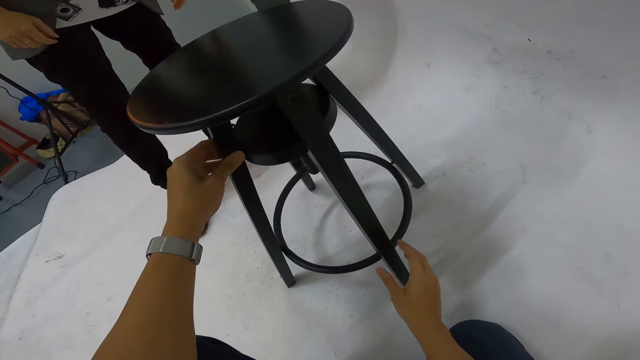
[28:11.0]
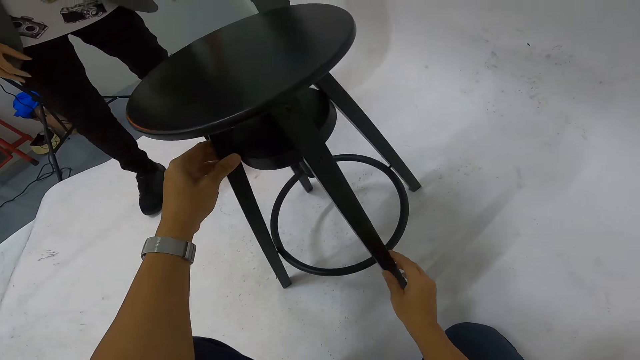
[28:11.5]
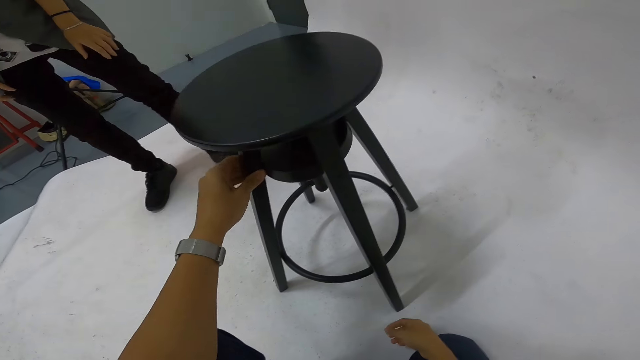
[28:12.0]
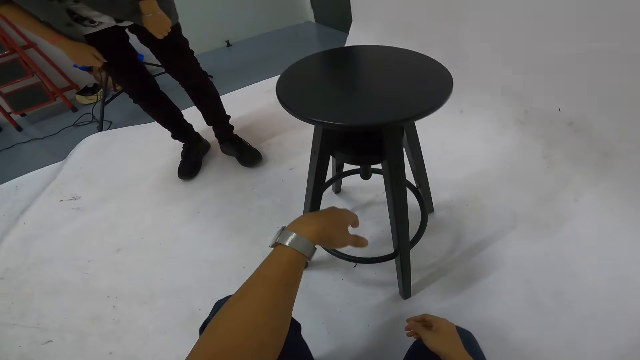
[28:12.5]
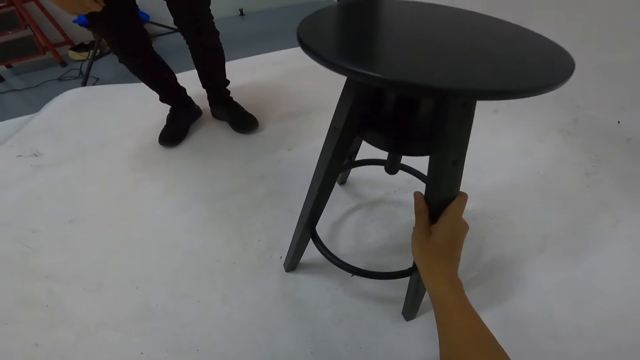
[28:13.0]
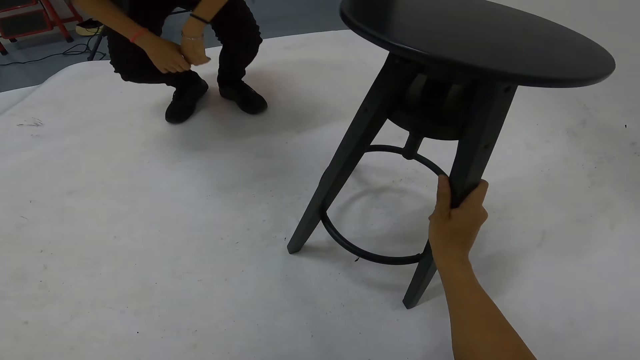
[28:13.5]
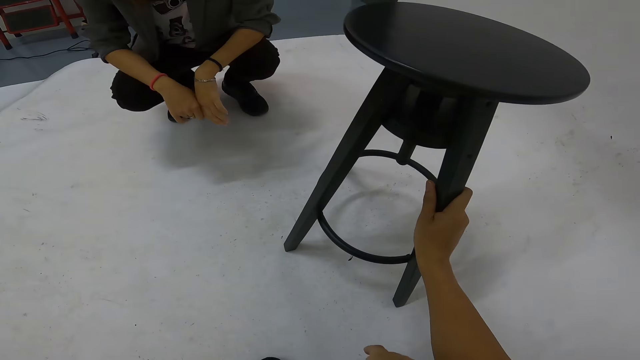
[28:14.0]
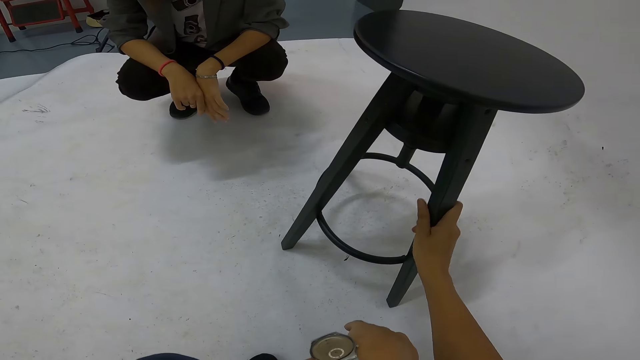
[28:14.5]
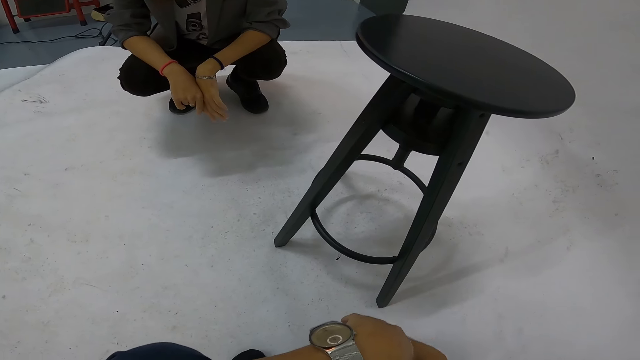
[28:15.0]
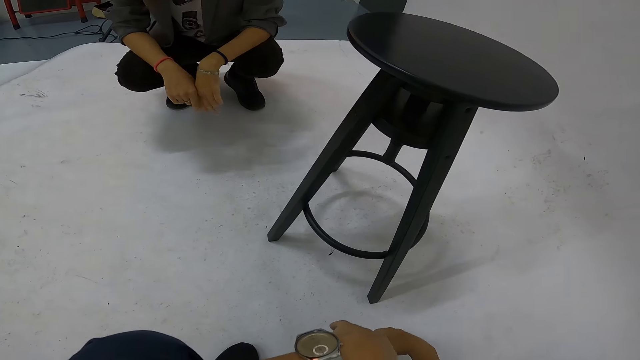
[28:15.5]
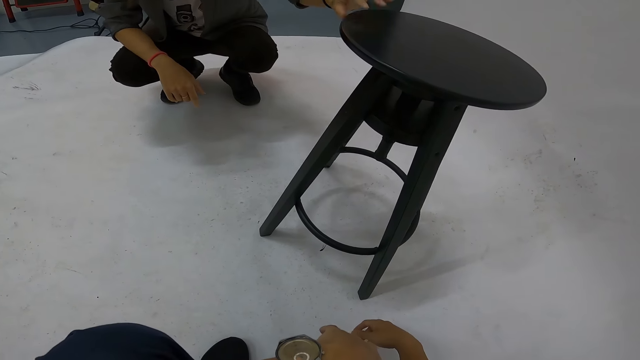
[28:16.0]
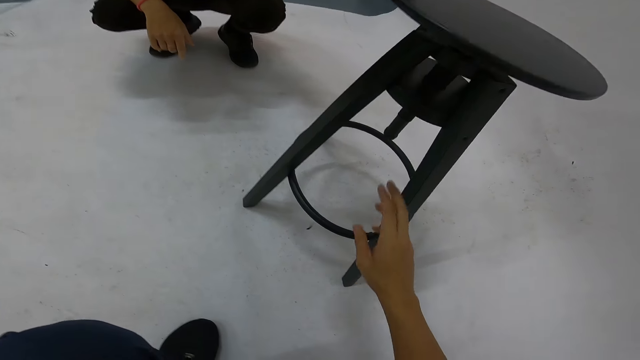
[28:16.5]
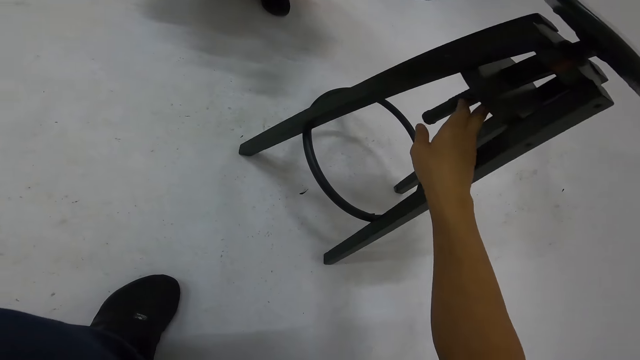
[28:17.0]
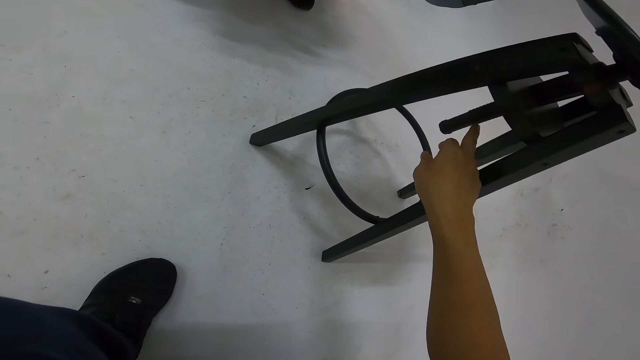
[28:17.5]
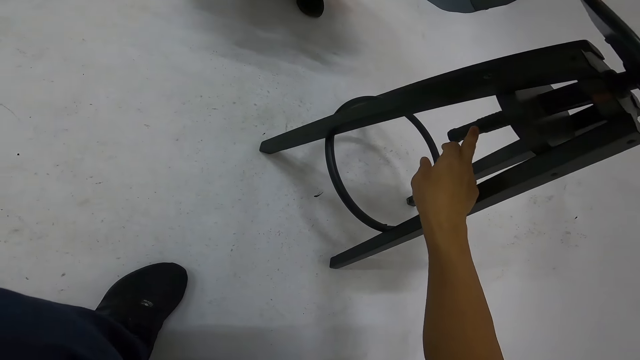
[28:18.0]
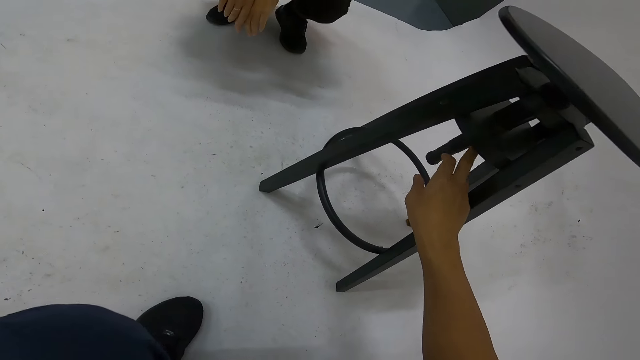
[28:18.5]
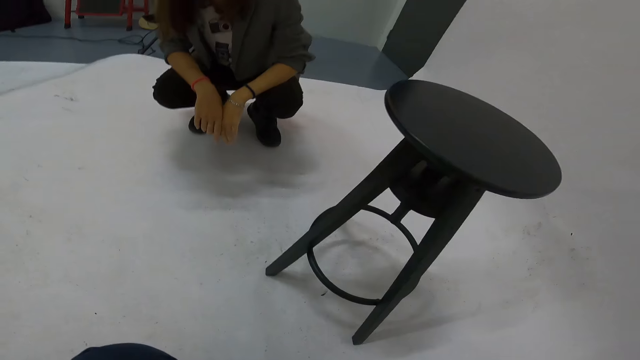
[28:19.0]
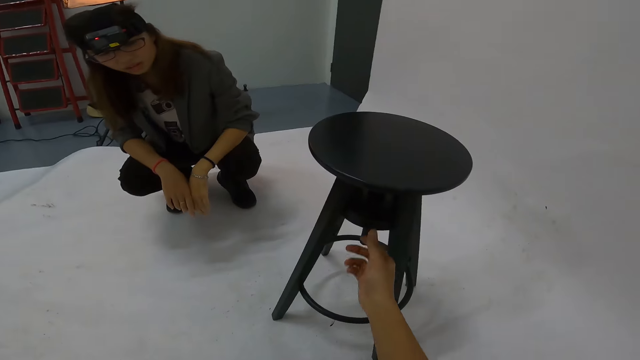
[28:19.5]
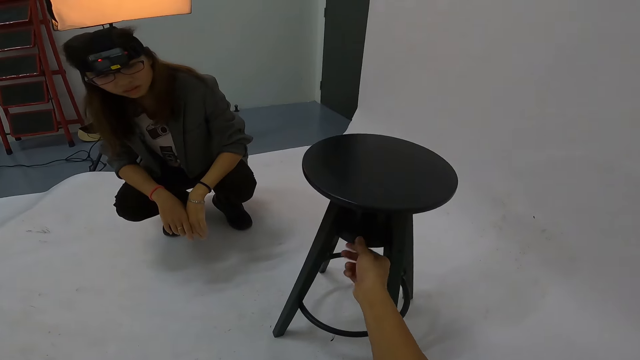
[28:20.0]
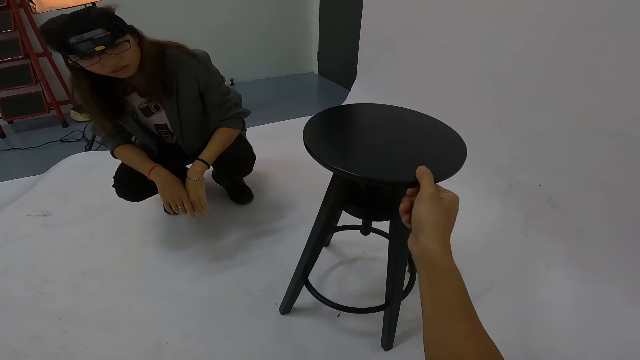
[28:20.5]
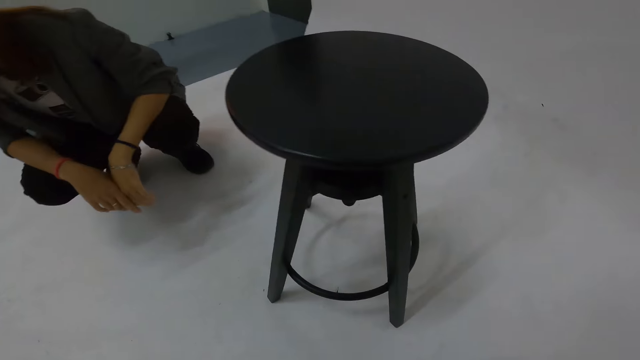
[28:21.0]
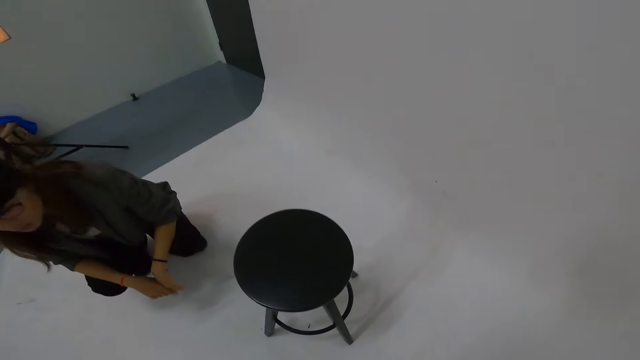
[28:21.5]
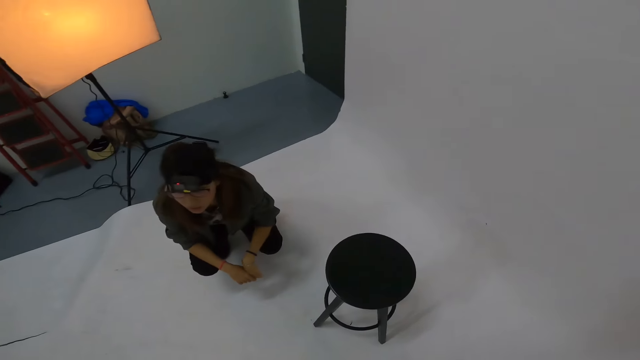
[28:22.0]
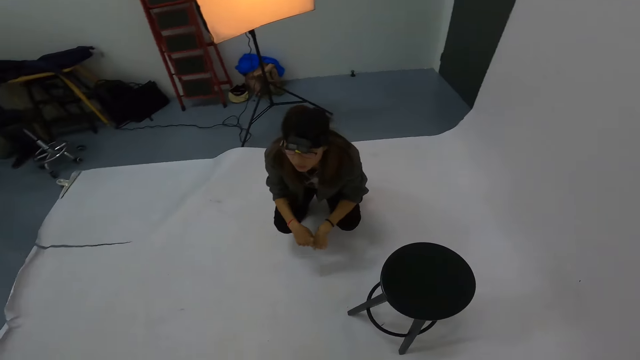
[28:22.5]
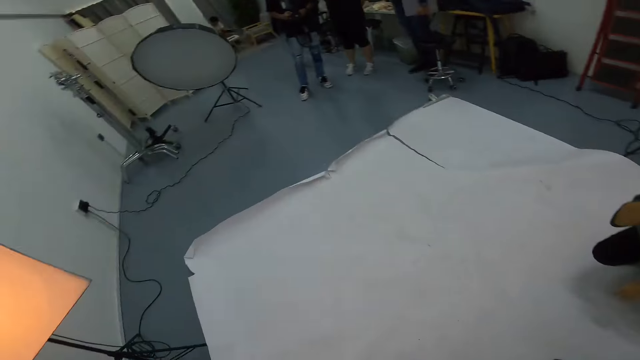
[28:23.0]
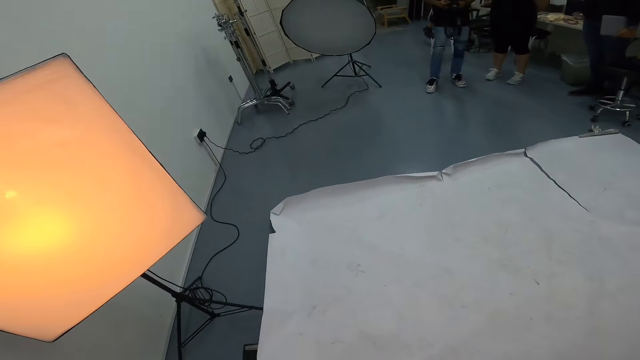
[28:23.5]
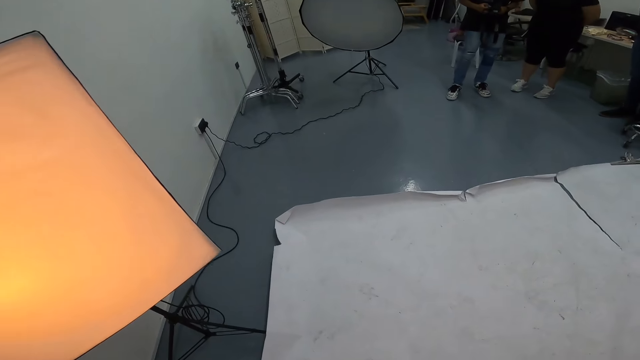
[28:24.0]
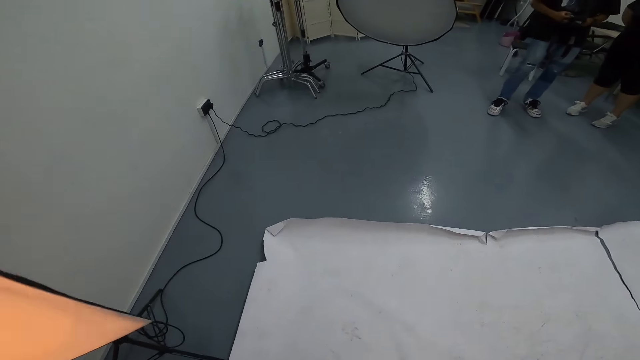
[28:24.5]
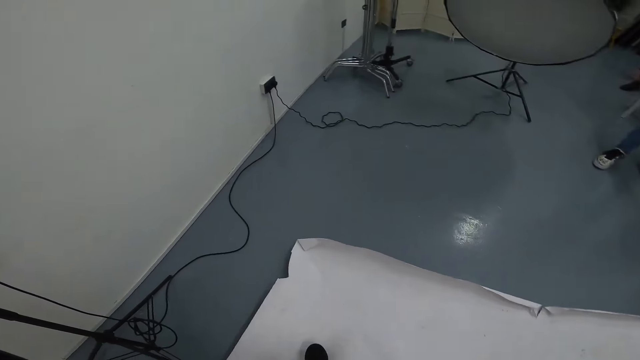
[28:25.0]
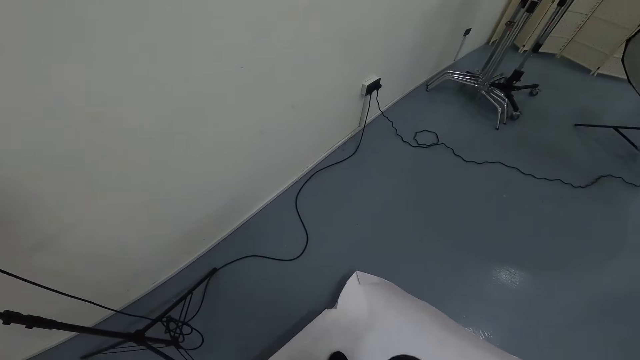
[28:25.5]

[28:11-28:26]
A woman squats next to the camera wearer as they converse. The camera wearer fixes the stool underneath. They walk around the studio.

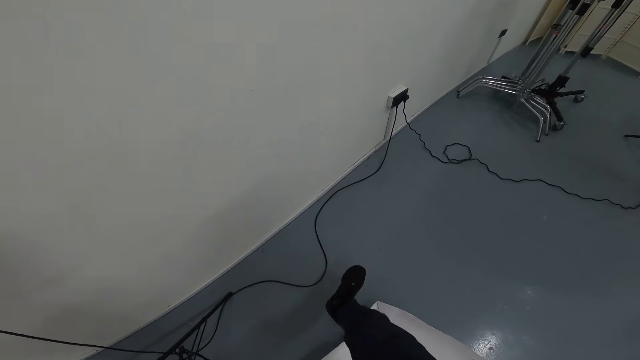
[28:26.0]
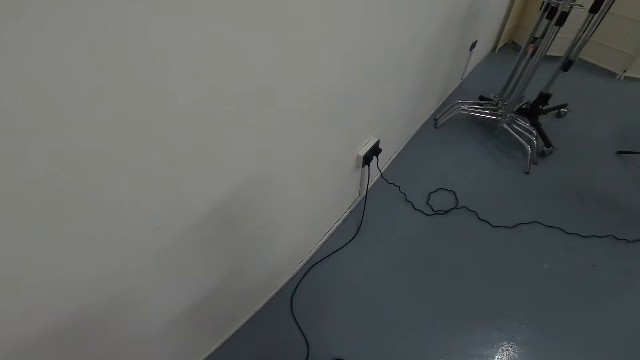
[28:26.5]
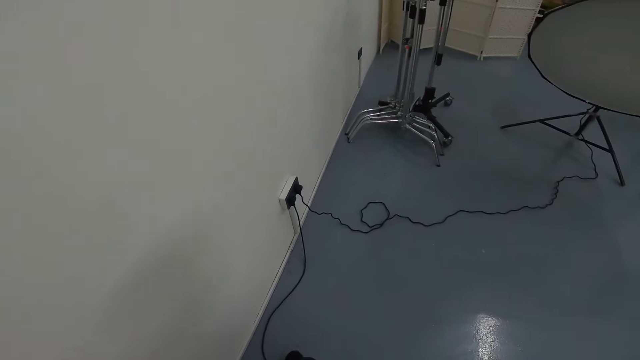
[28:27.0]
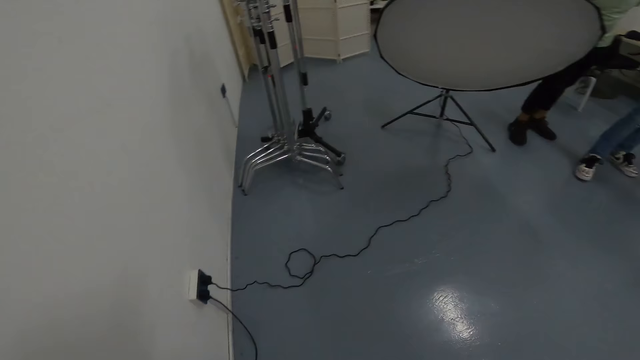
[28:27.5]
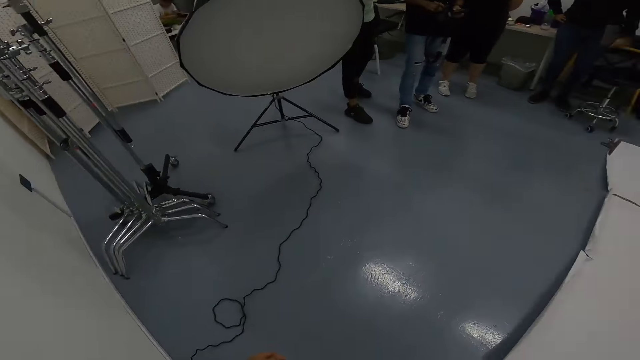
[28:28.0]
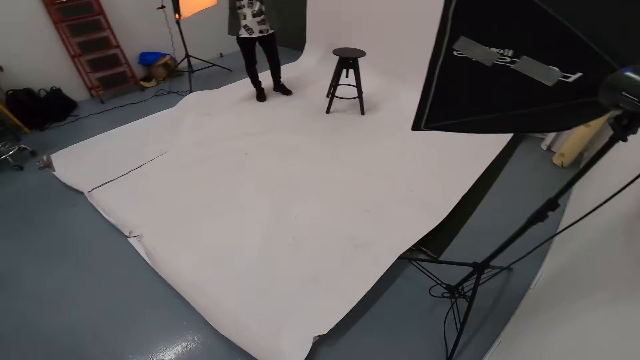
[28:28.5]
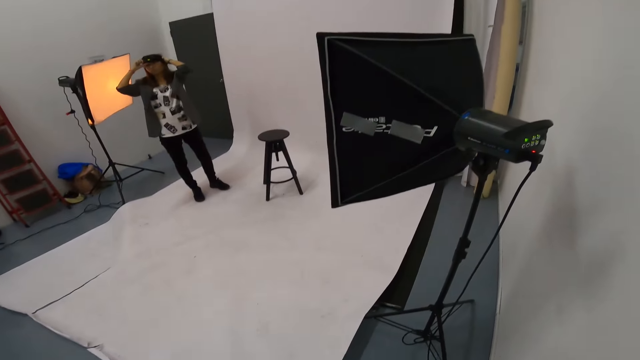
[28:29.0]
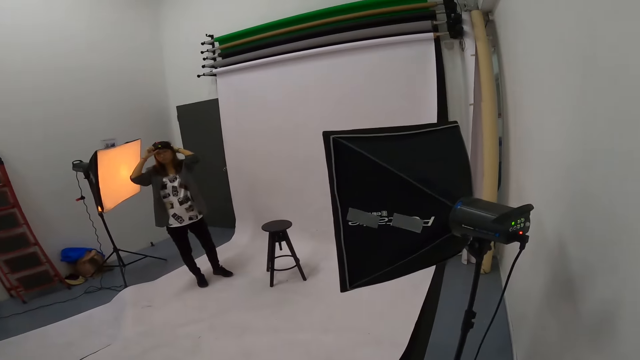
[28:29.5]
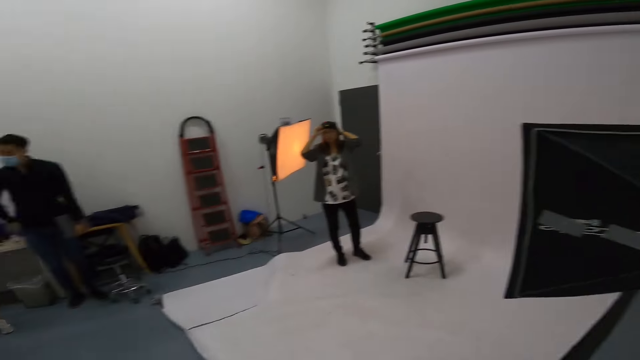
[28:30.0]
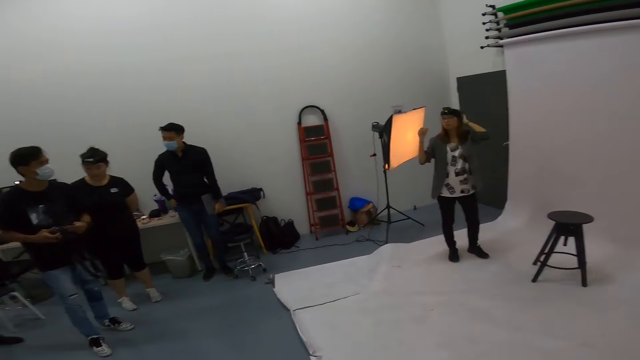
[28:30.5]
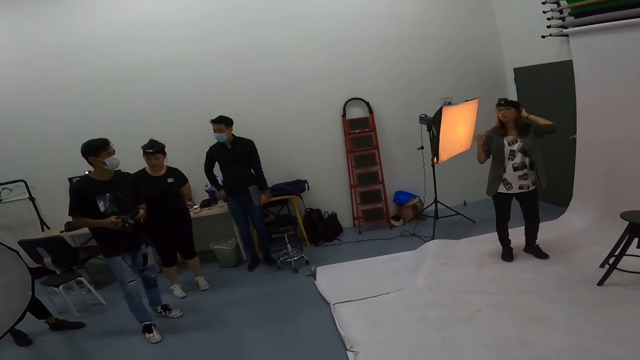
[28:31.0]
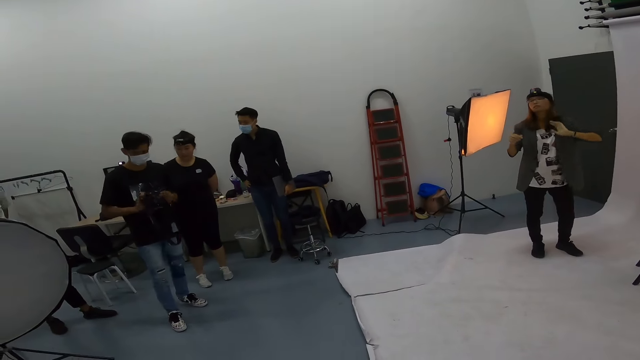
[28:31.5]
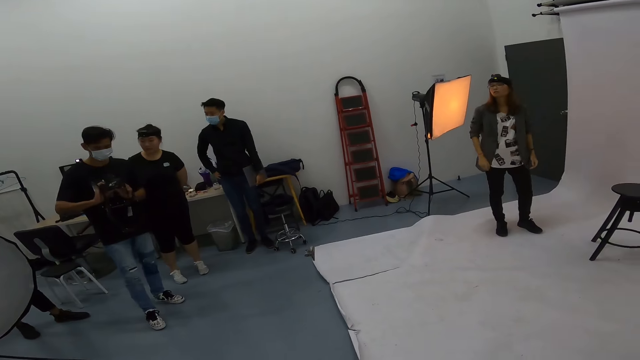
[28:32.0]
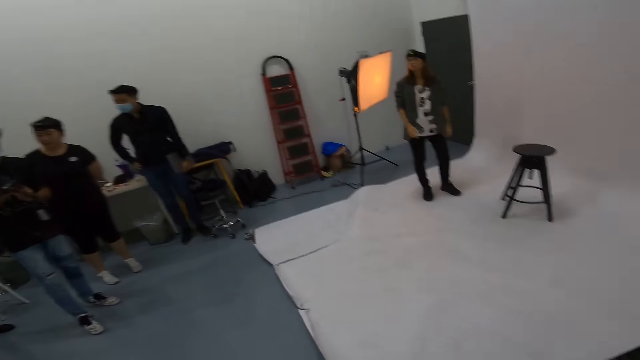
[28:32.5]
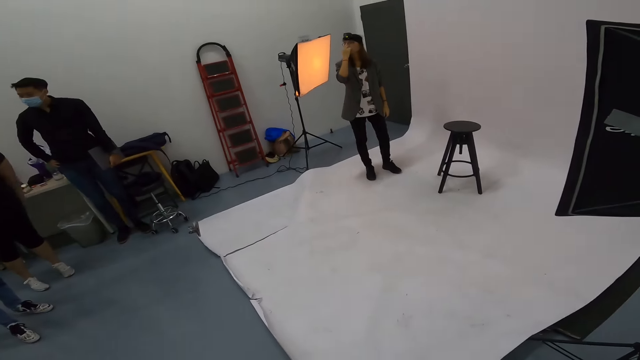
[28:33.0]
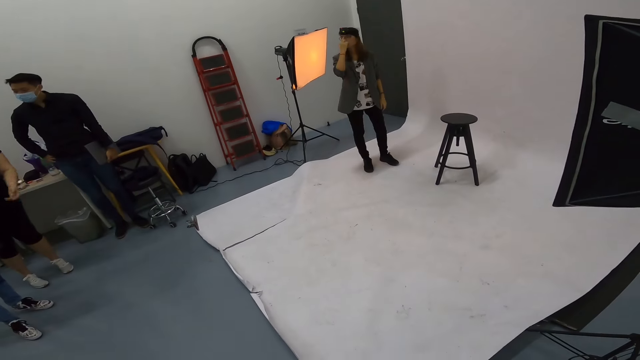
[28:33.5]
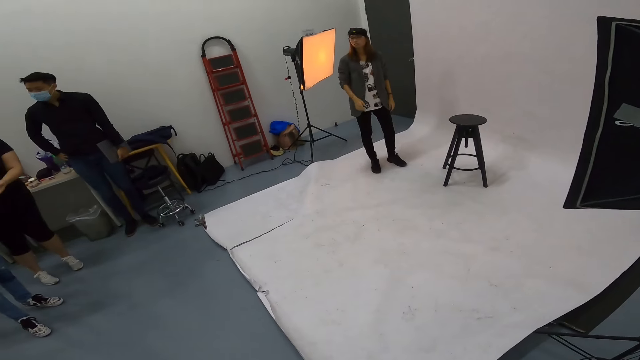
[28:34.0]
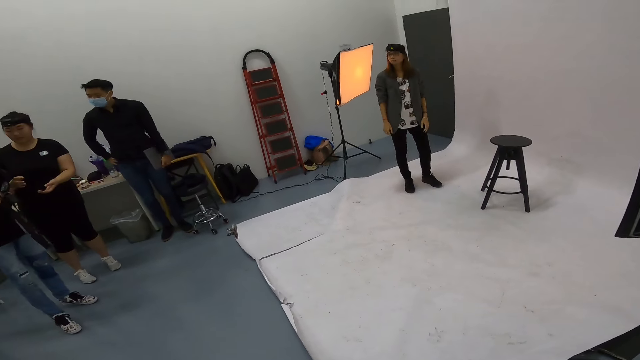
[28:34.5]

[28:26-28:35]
The camera wearer turns around the room. A man talks to a woman, another man and another woman as the camera wearer laughs.
